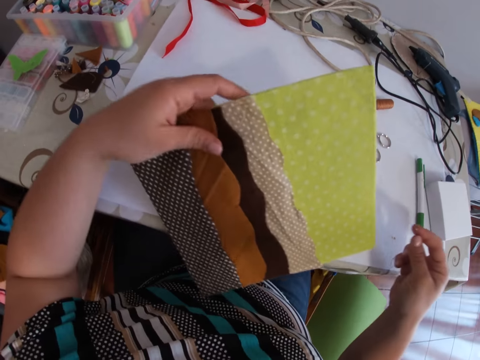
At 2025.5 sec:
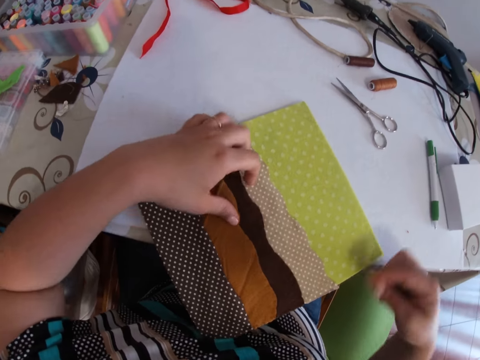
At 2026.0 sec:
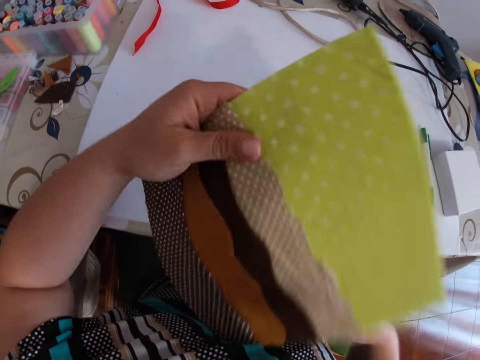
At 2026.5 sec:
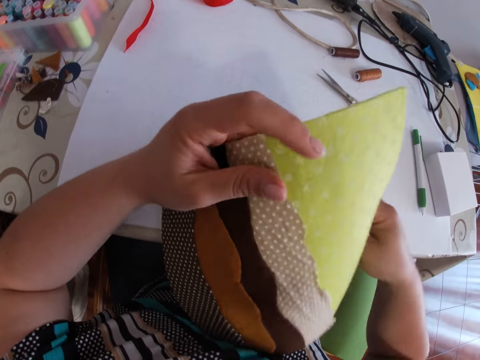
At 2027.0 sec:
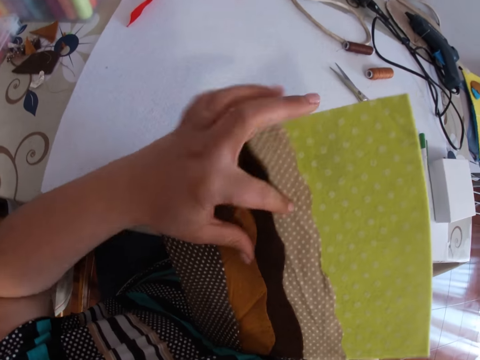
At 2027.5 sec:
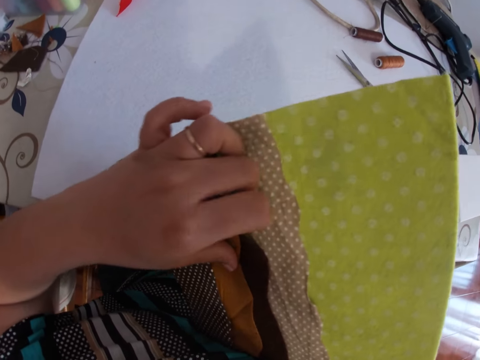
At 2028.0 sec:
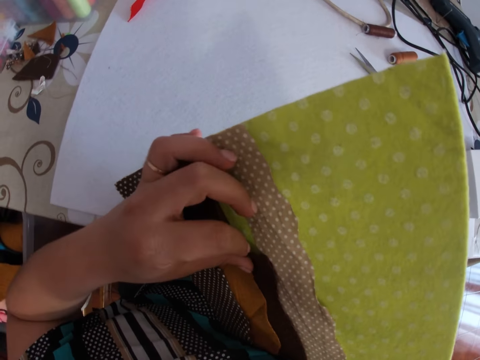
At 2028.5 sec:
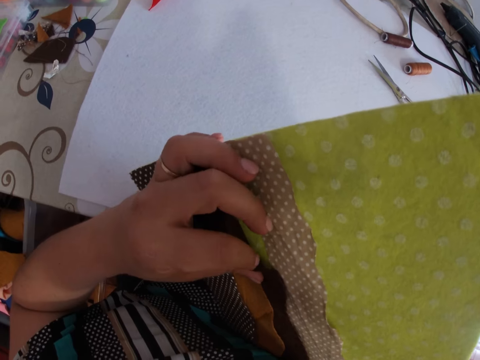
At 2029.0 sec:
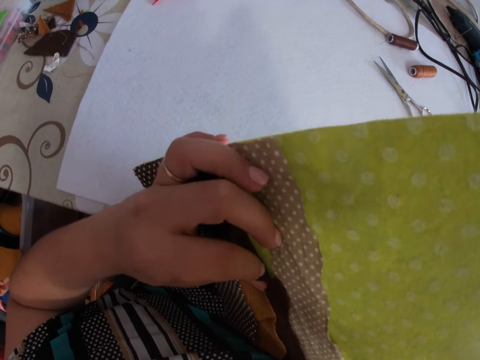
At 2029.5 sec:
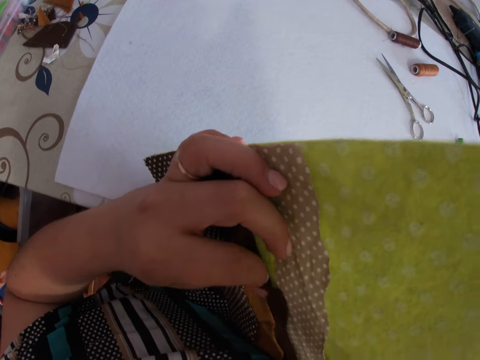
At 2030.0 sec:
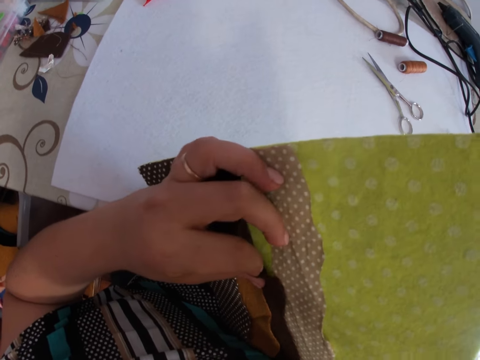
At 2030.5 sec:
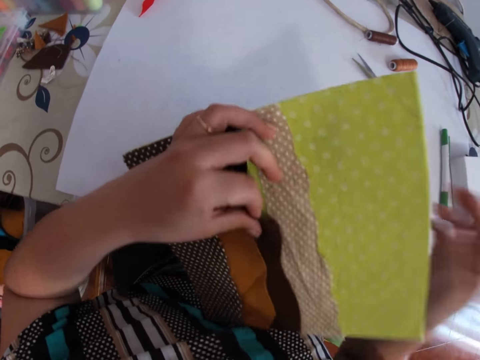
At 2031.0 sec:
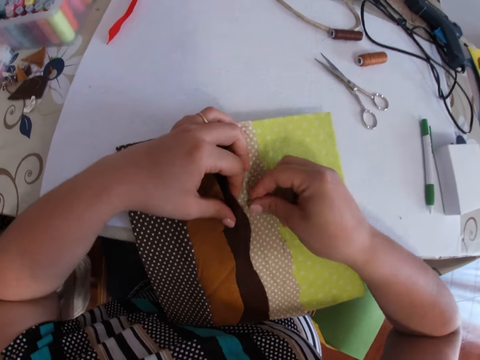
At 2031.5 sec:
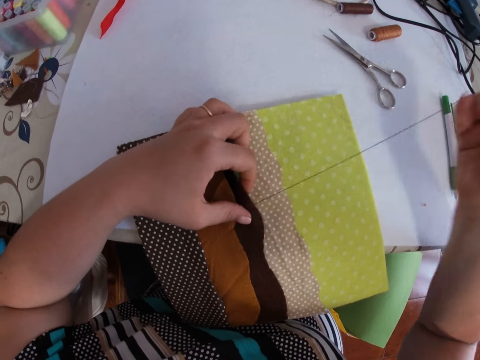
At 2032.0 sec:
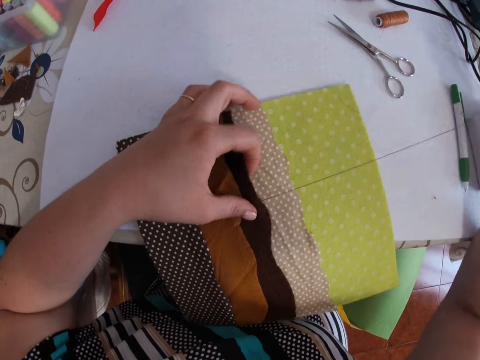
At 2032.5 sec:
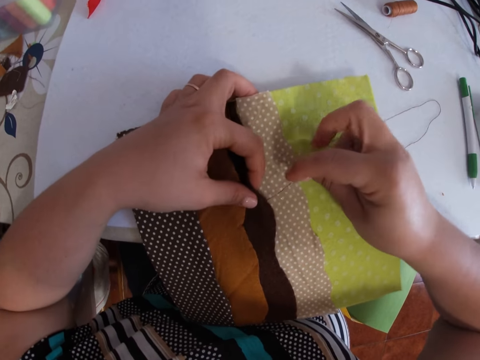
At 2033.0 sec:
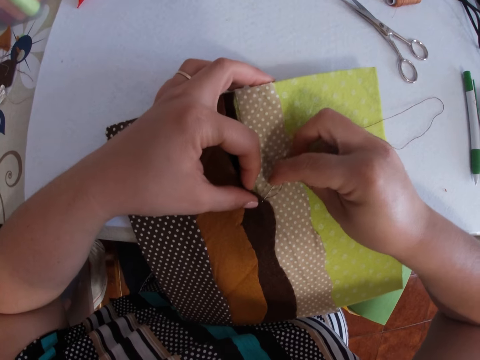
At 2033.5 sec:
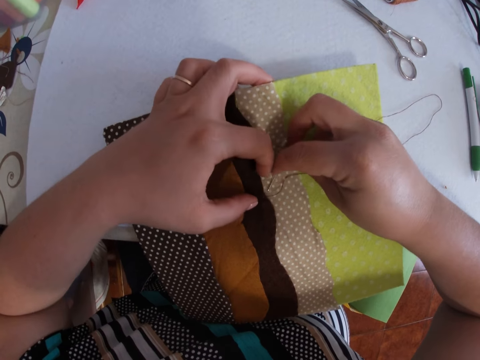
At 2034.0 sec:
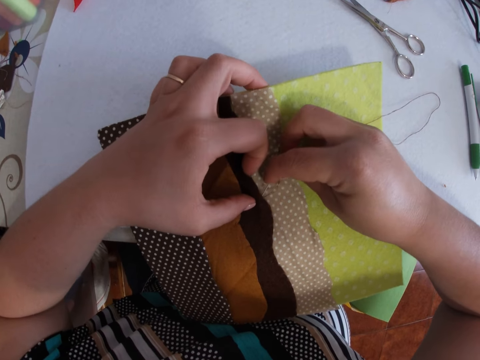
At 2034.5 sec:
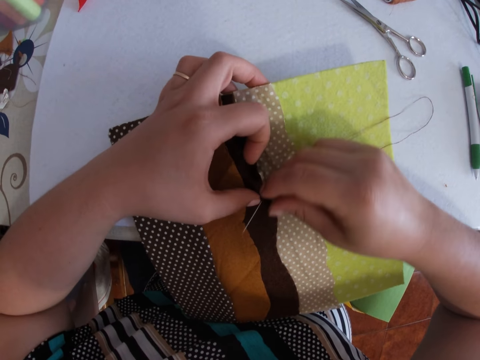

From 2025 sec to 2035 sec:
The camera wearer raises the cloth. They sew the fabric with a needle and thread with both hands.

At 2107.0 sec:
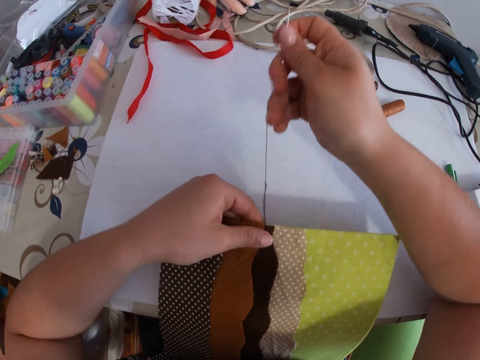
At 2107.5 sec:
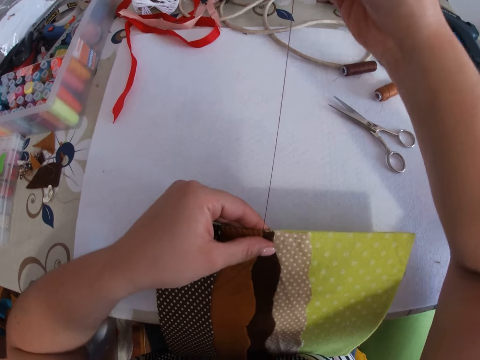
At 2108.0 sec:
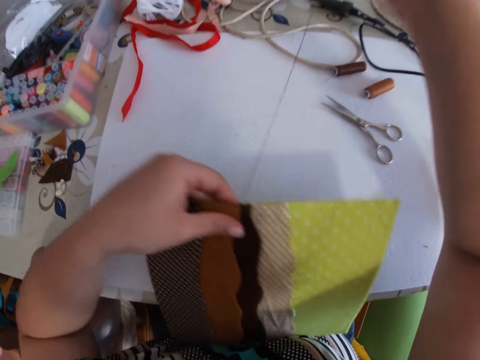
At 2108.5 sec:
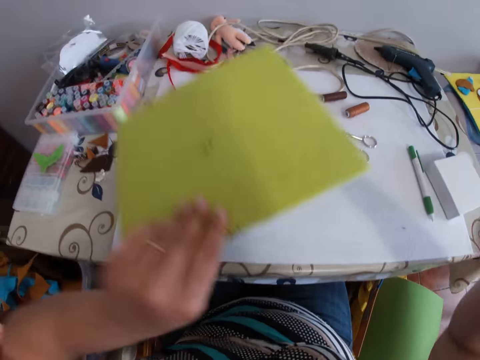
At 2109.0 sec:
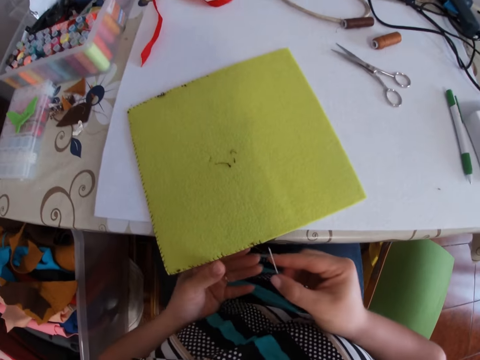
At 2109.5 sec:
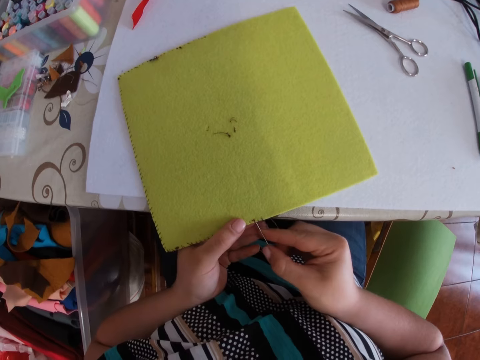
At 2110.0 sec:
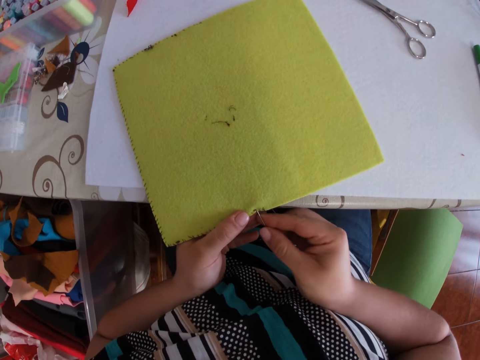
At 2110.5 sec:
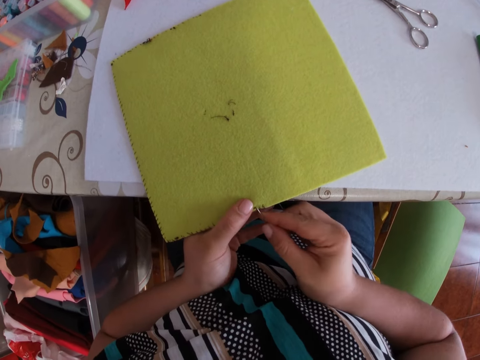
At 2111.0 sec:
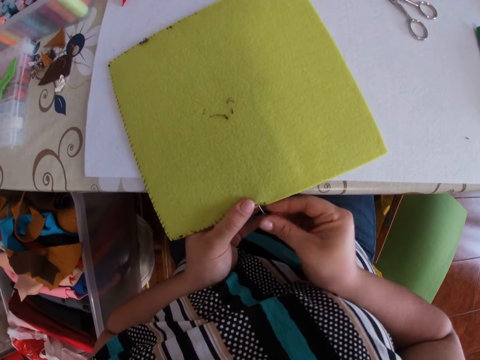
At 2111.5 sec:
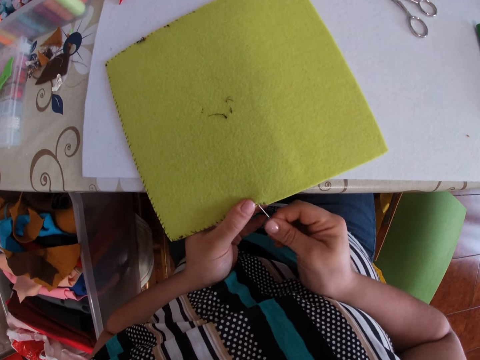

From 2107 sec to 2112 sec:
The camera wearer flips the fabric on the table with both hands. They sew the fabric with a needle and thread with both hands.

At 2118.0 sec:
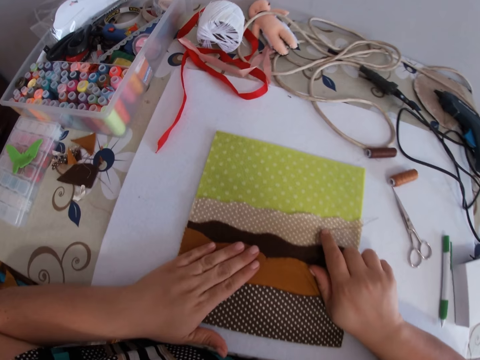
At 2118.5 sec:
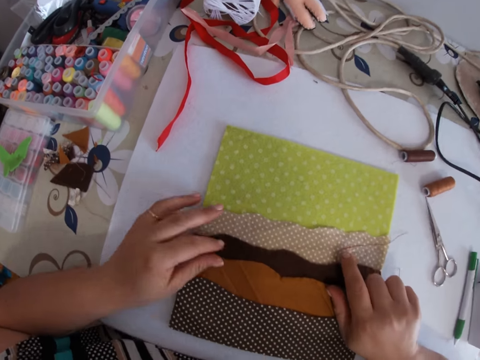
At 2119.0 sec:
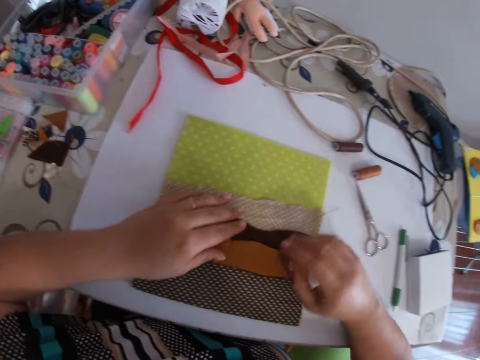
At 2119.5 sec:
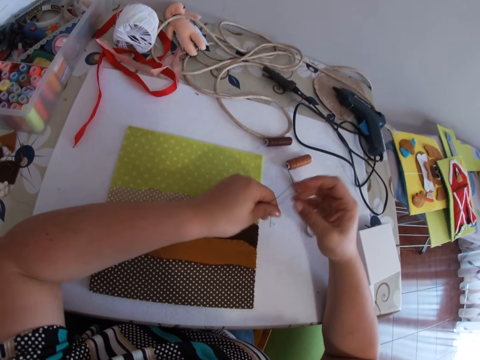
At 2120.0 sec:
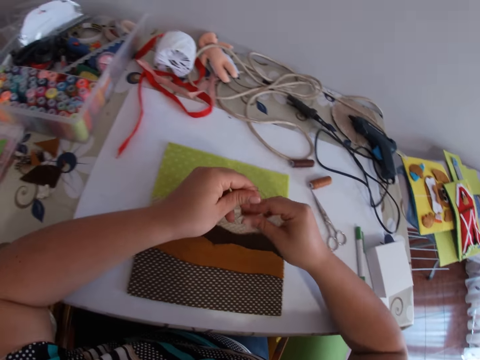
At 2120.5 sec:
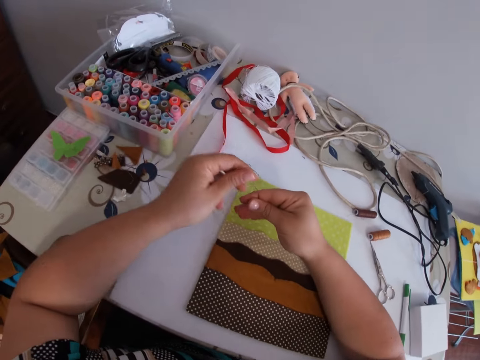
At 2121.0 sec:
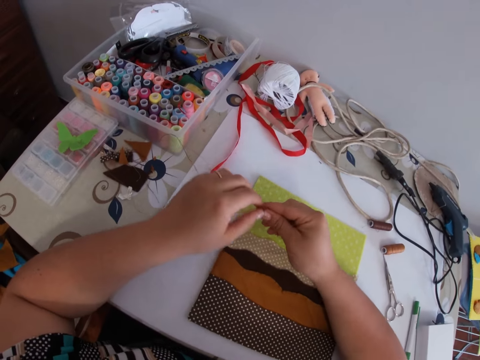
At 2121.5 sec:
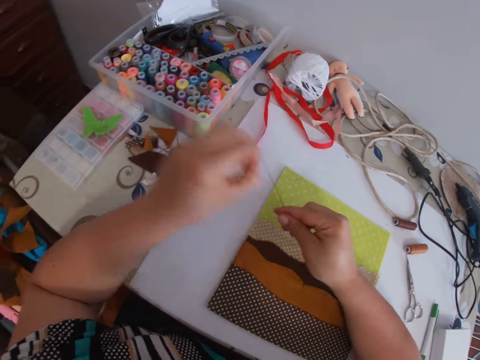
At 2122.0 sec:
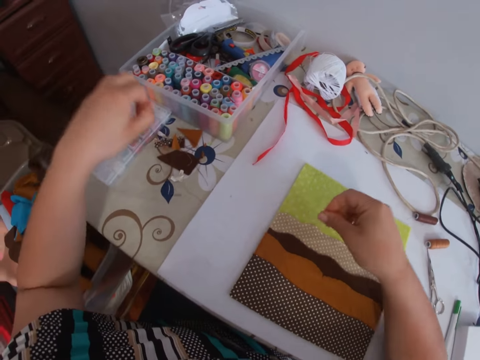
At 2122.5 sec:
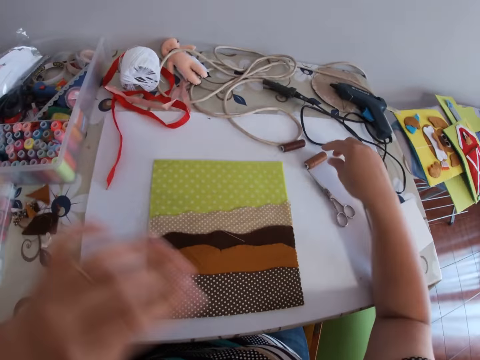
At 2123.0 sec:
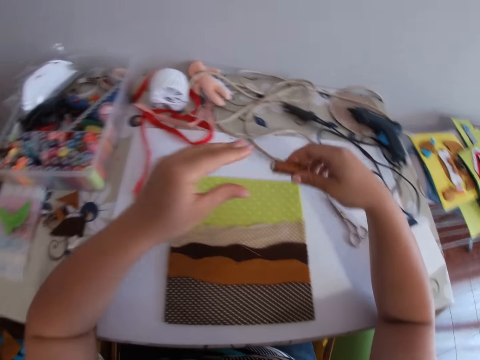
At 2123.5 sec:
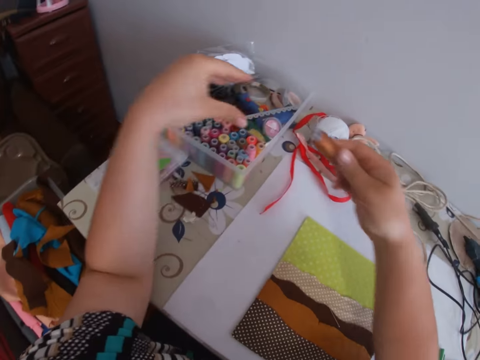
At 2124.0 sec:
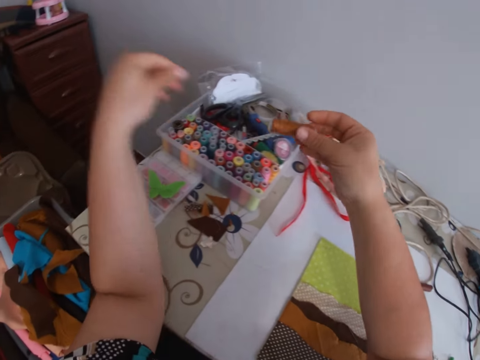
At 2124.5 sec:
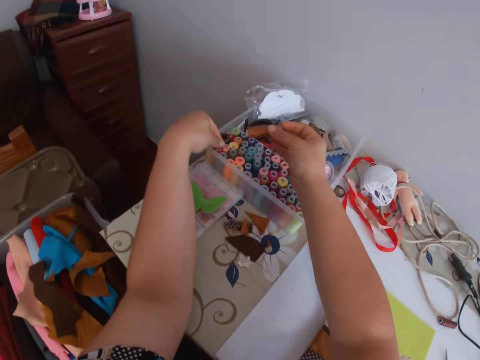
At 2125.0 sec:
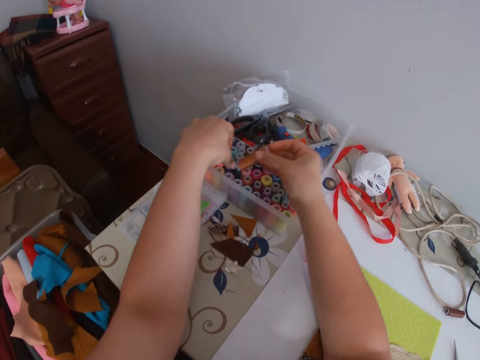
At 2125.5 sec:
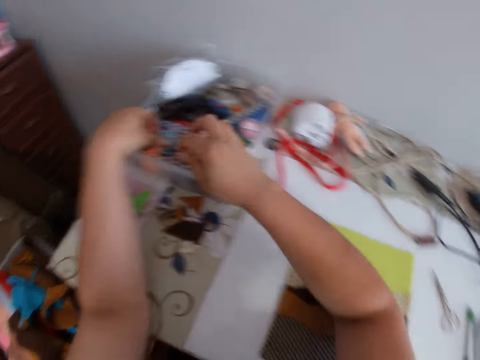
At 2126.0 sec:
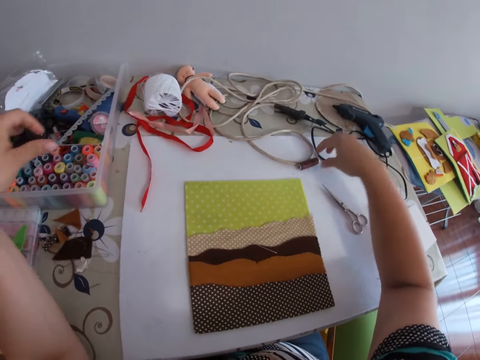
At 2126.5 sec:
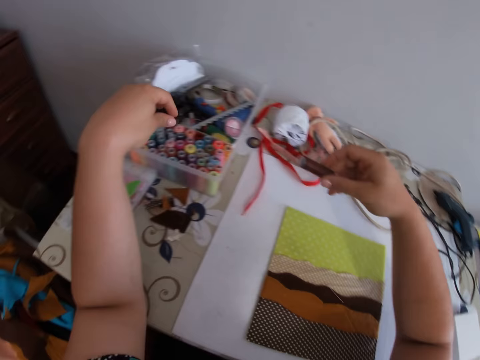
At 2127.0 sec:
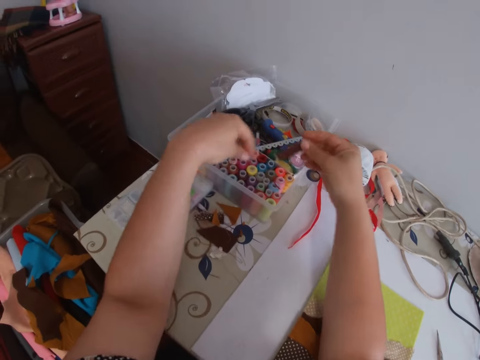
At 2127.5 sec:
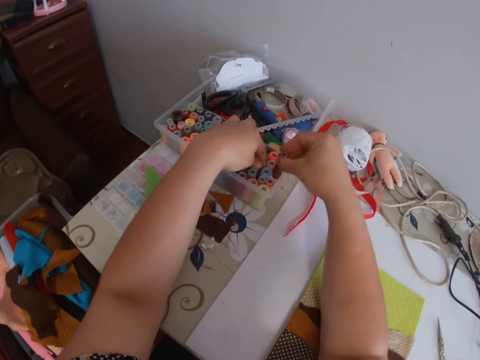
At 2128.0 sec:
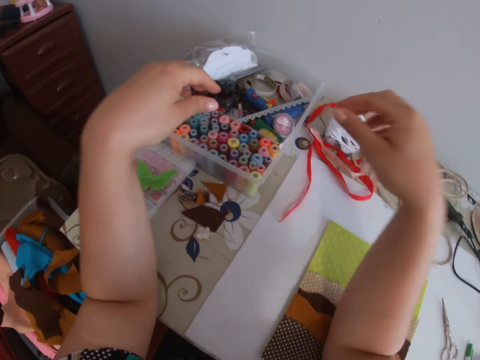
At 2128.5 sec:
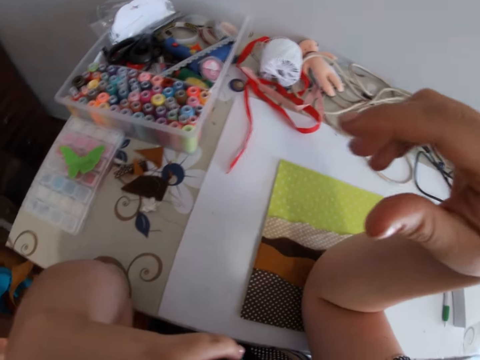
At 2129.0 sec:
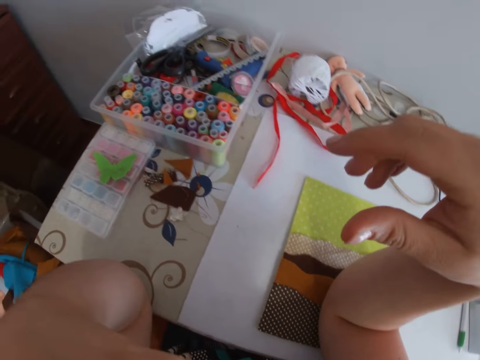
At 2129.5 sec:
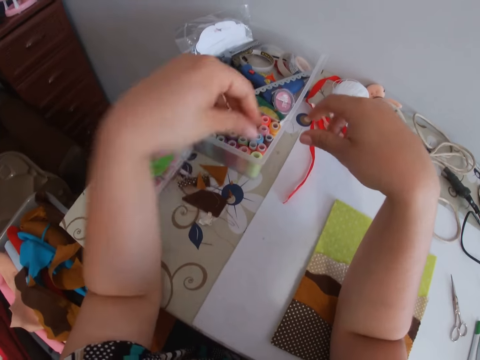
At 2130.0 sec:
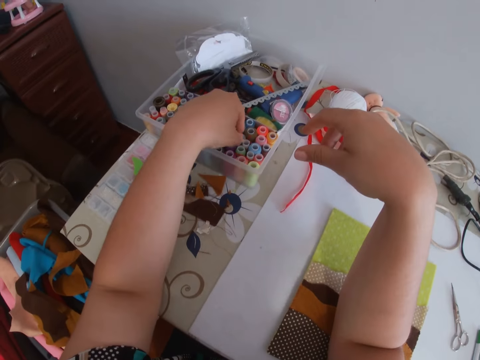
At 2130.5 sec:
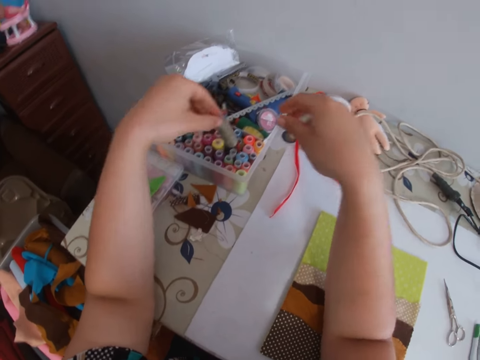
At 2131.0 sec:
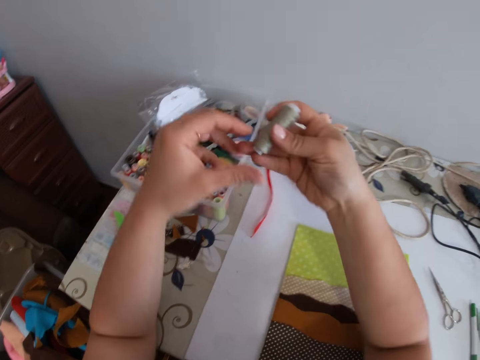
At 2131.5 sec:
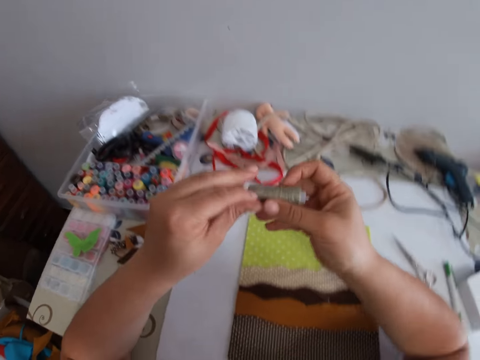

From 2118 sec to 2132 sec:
The camera wearer stretches the cloth. She picks a thread. She removes the thread from the needle with her left hand. She drops the thread on the table with her left hand and drops the needle on the table with her right hand. She picks the thread on the table with her right hand. She drops the thread in the bucket with her right hand. She picks the thread on the table with her right hand. She drops the thread in the bucket with her right hand. She picks the thread from the bucket with her right hand.
